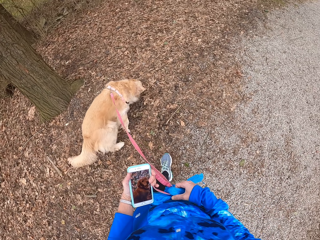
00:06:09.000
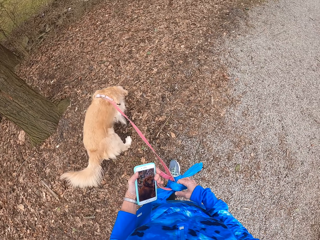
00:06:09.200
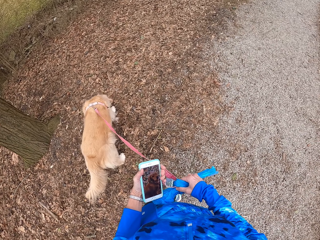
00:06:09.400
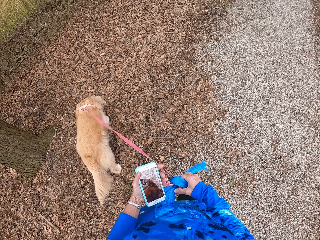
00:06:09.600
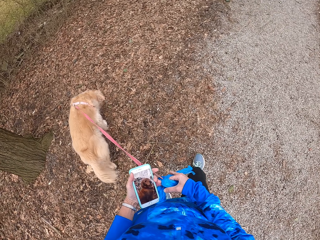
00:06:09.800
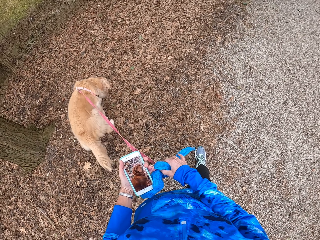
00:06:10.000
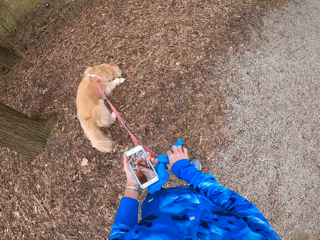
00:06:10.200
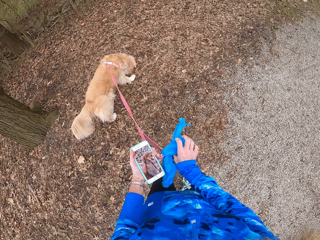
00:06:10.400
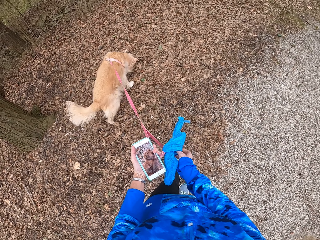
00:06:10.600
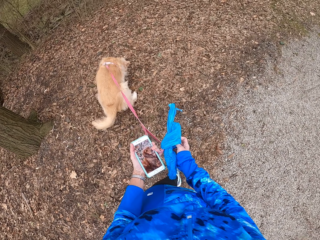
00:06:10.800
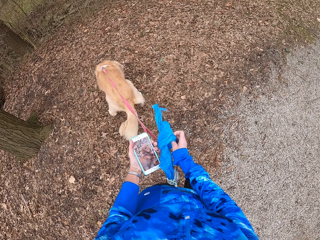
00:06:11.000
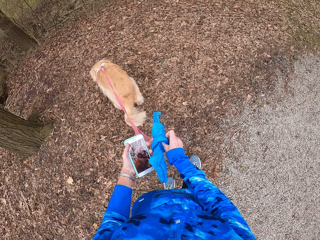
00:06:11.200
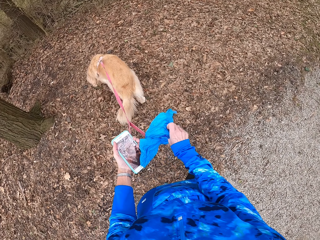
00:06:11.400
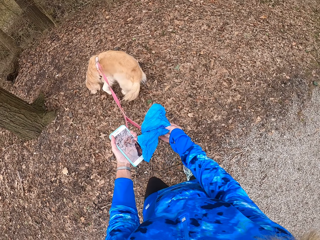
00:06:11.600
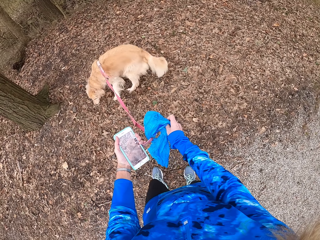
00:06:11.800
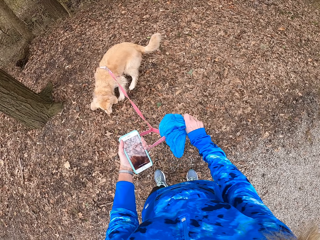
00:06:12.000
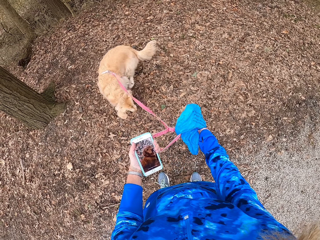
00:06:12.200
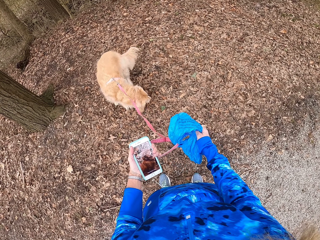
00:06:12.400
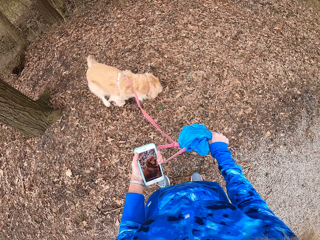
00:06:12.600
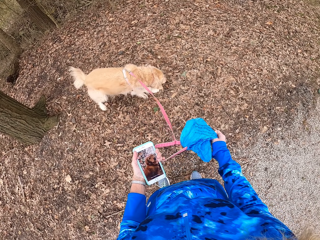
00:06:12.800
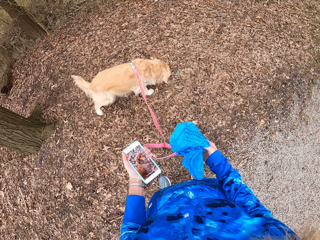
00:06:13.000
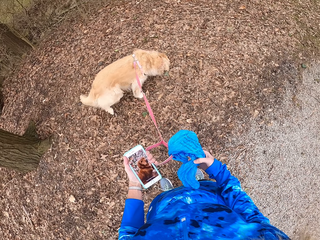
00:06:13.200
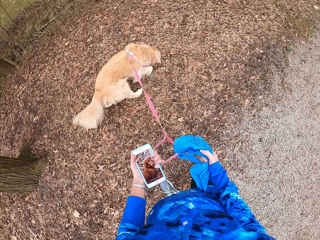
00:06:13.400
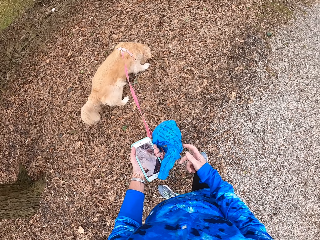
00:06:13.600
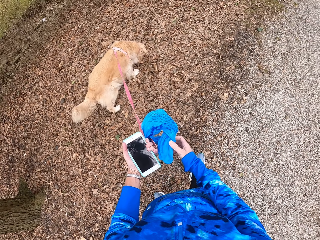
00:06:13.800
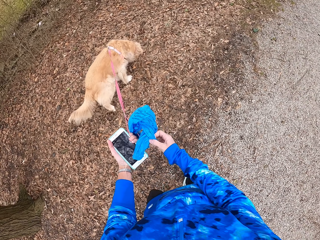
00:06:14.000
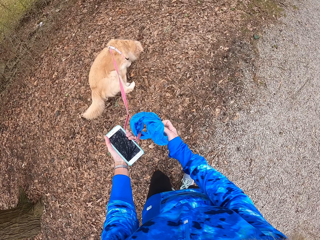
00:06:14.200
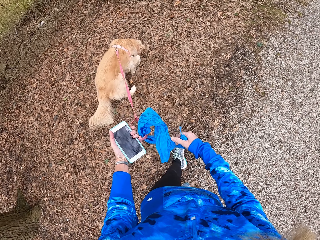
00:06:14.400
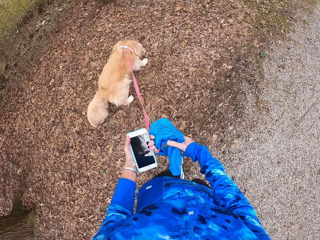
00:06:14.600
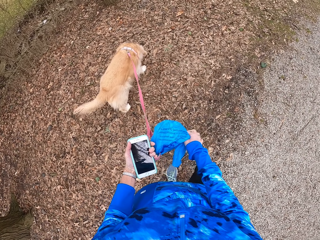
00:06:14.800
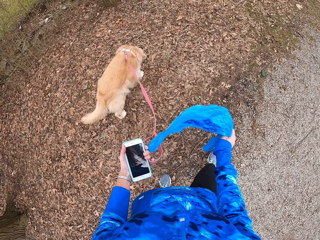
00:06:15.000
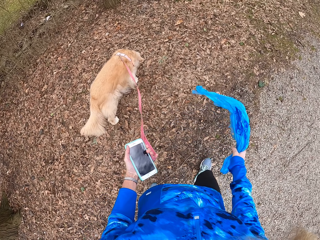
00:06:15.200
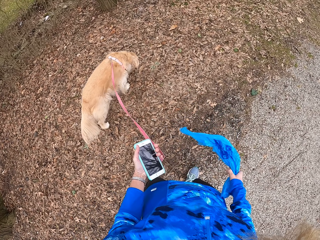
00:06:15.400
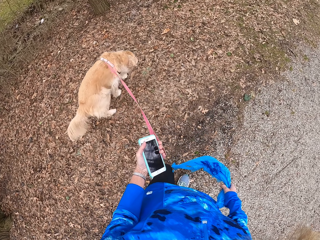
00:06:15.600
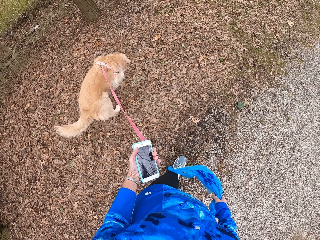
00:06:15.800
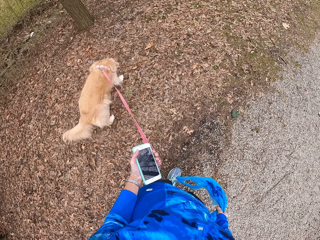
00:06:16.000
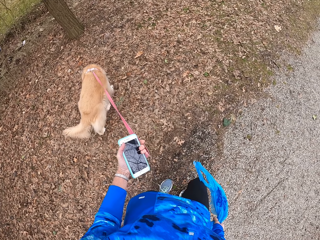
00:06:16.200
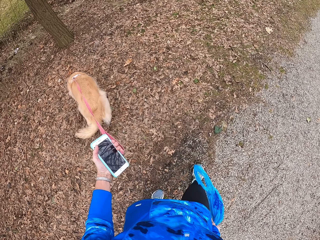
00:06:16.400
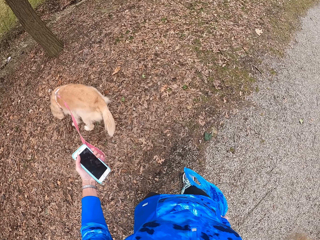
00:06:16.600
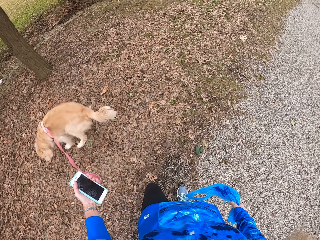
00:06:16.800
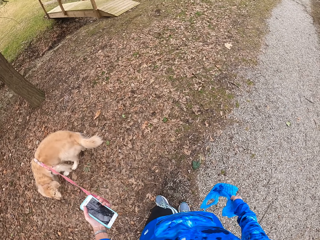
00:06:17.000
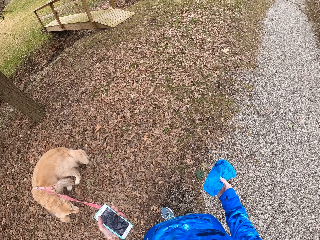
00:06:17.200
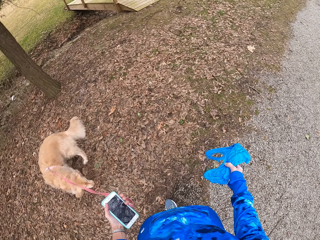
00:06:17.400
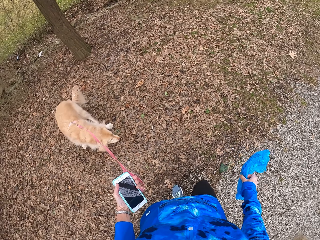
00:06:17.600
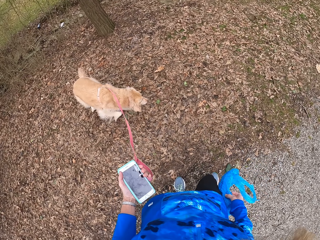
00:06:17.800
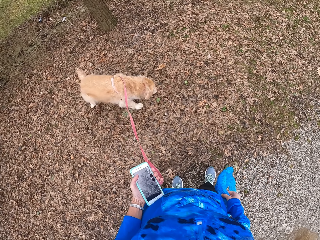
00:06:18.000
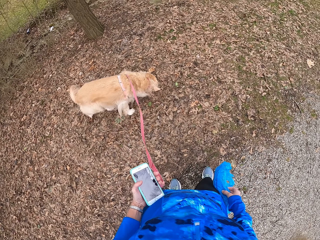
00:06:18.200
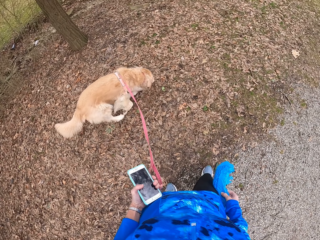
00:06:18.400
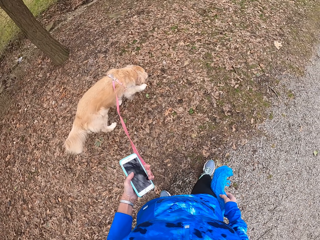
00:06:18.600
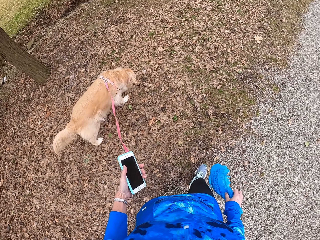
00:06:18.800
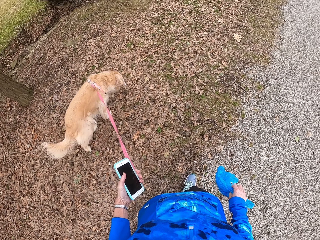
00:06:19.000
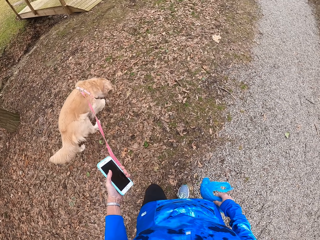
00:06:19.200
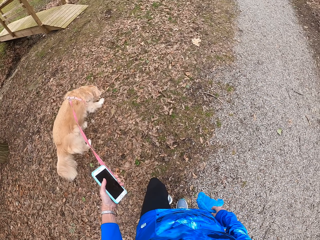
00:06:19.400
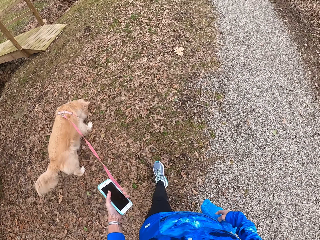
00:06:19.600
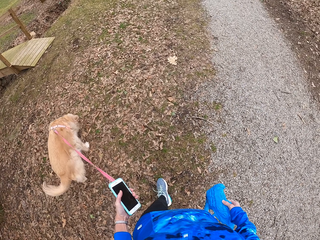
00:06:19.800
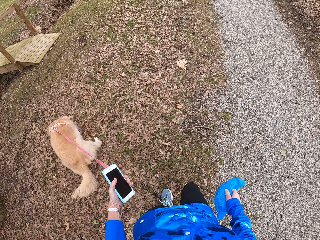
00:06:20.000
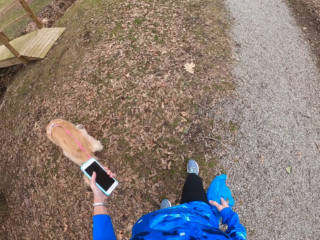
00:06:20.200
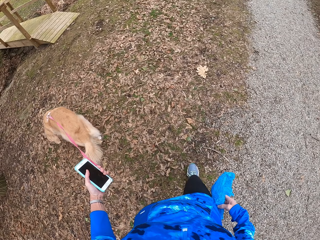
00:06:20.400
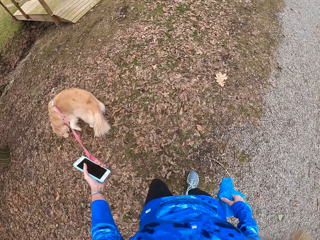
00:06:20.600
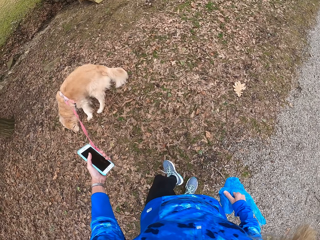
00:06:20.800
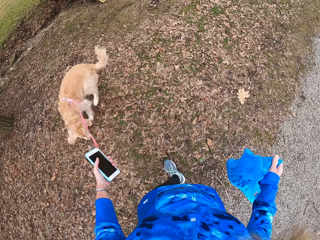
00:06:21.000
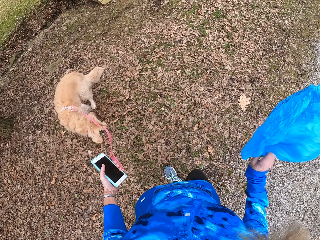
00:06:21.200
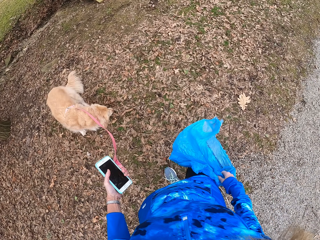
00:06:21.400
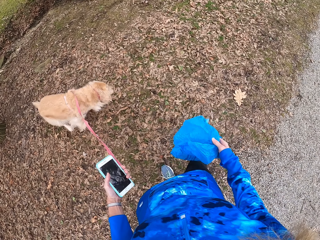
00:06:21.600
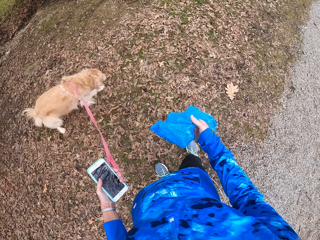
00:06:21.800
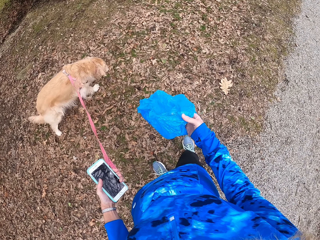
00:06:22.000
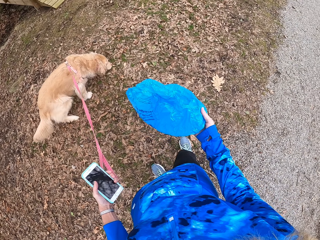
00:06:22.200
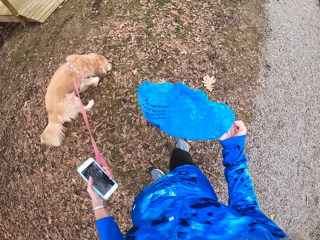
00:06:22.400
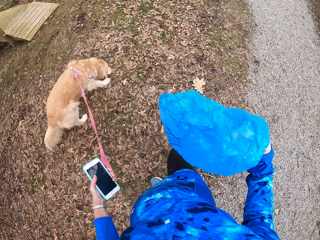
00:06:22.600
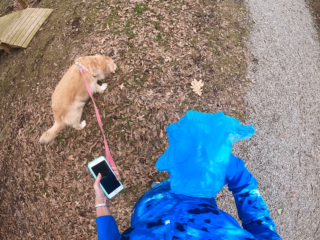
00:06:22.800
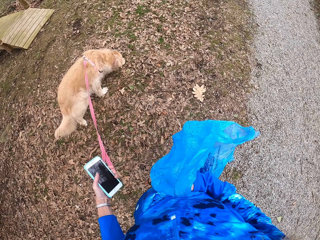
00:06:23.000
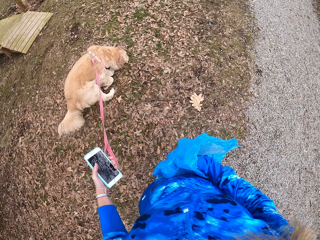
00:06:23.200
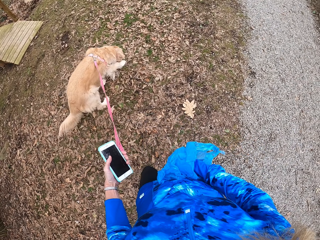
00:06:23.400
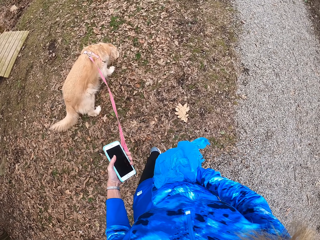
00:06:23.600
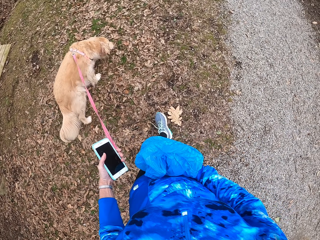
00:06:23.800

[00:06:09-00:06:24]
The camera wearer walks on the path. They untie a nylon paper from the rope. They walk on the path. They walk on the pathway with a chihuahua.

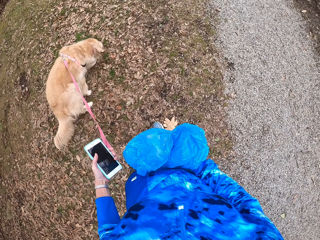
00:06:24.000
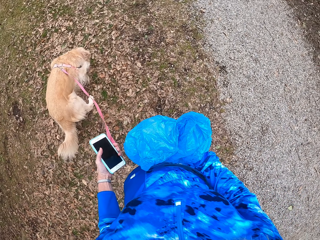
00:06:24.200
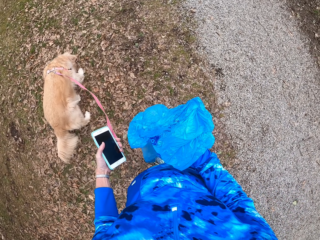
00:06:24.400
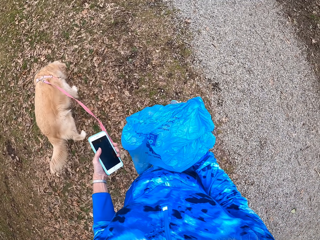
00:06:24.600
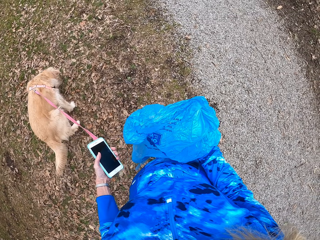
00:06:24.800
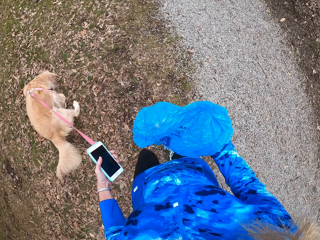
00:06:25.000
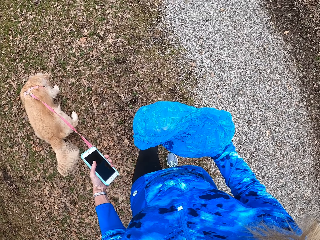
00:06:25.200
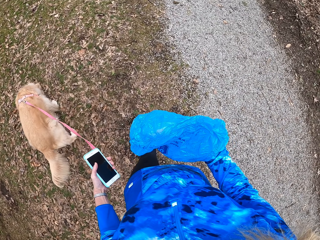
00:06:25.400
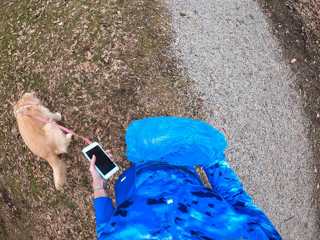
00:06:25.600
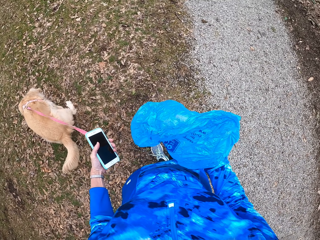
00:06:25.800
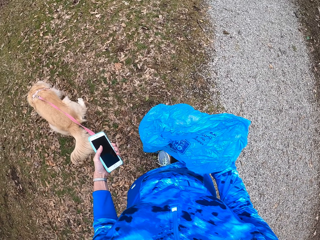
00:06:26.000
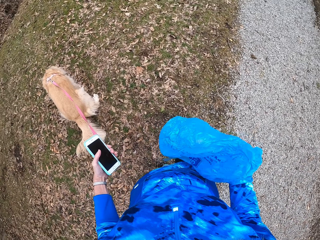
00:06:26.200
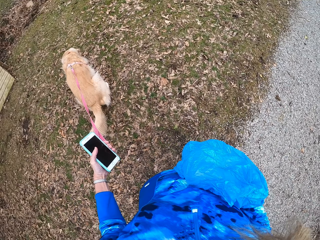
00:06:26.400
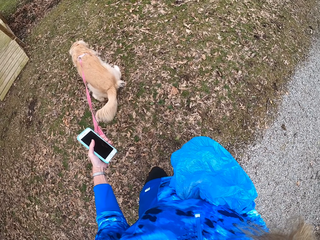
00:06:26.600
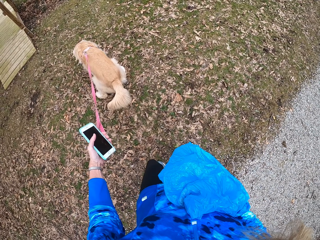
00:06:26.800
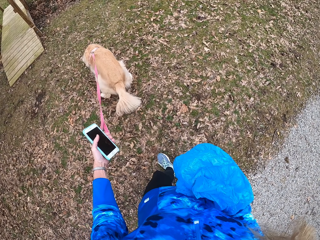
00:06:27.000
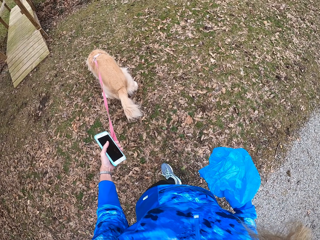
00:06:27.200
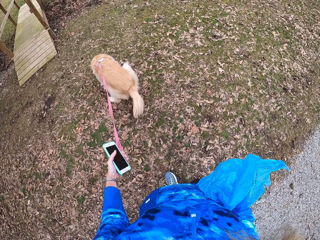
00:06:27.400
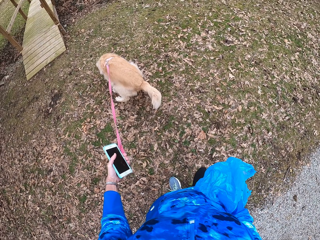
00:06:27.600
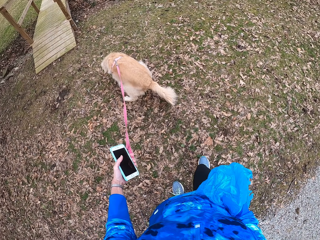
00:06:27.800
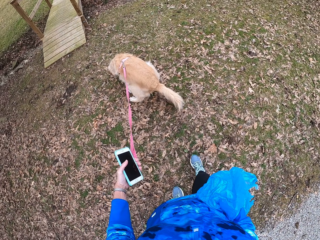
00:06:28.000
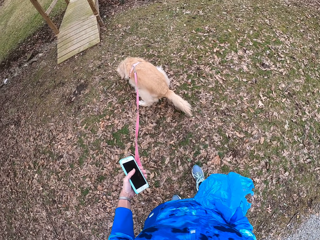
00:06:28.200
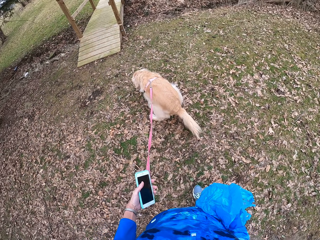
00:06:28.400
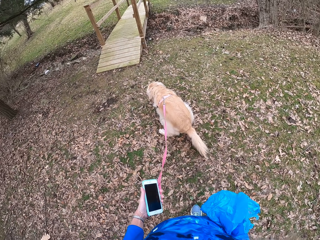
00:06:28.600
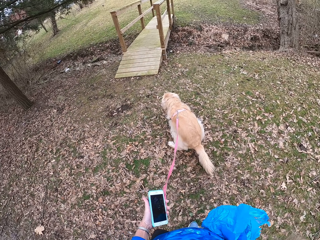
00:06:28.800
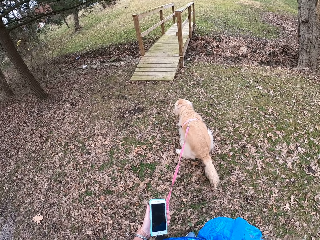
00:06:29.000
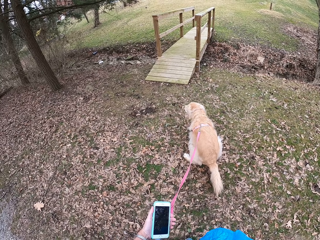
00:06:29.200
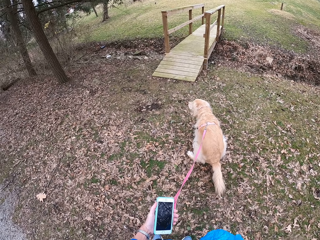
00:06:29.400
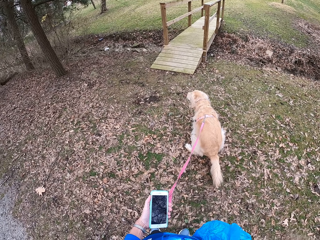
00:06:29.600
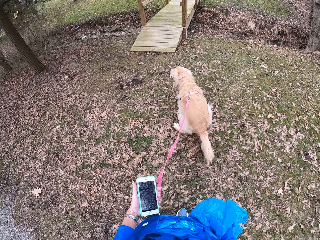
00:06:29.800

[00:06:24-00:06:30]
The camera wearer turns around the field.
